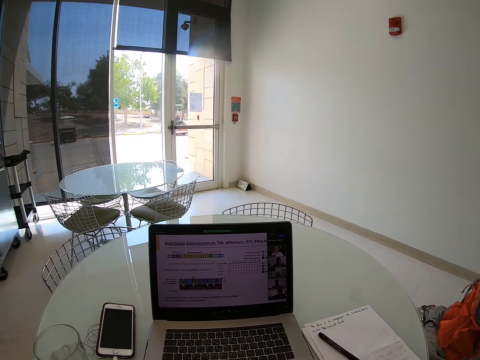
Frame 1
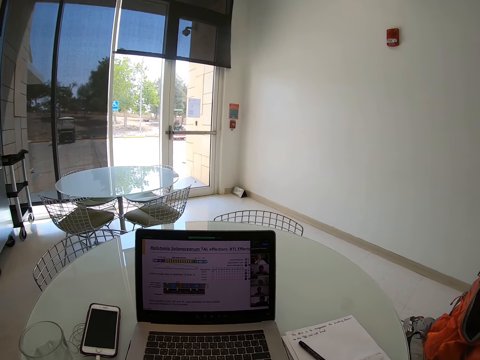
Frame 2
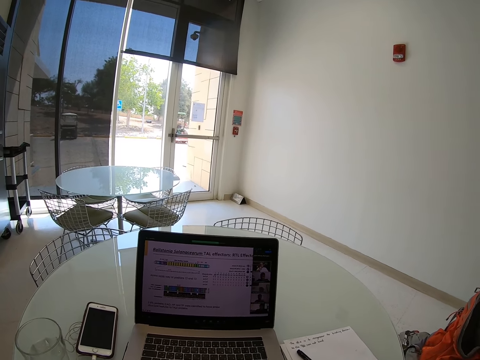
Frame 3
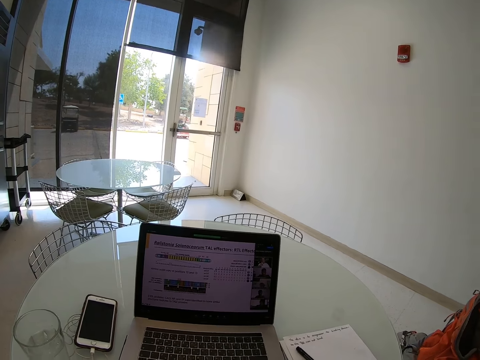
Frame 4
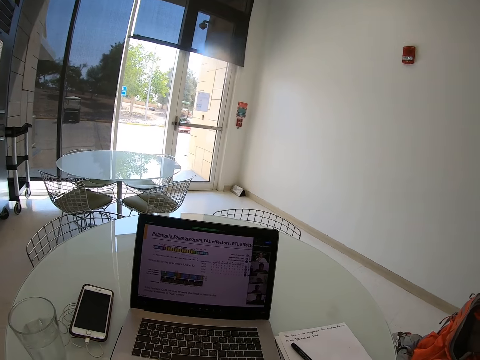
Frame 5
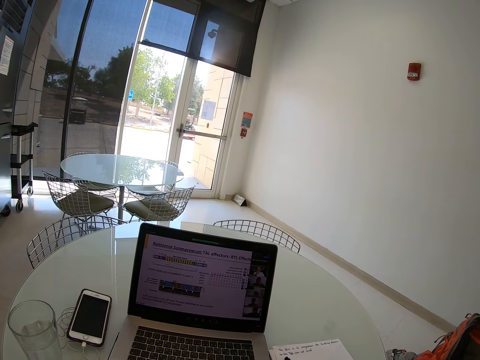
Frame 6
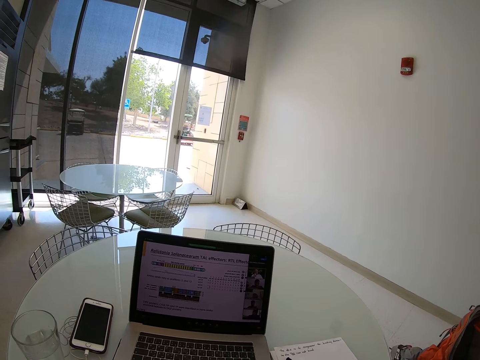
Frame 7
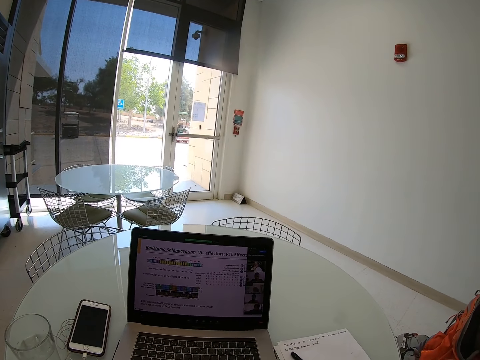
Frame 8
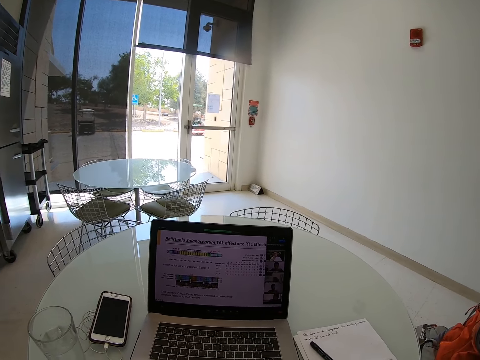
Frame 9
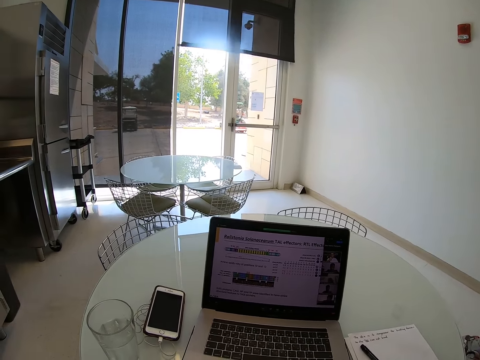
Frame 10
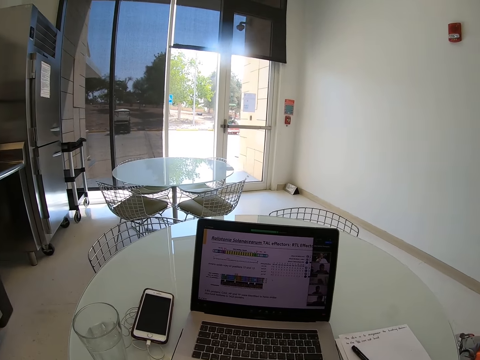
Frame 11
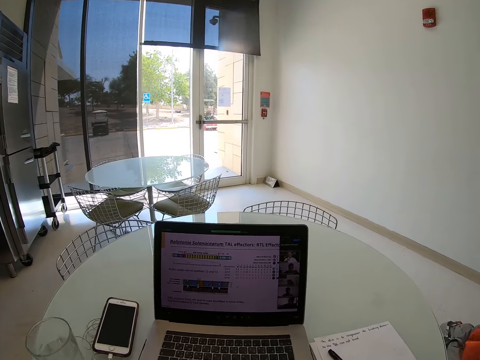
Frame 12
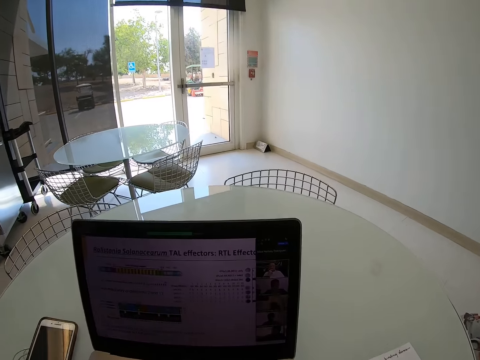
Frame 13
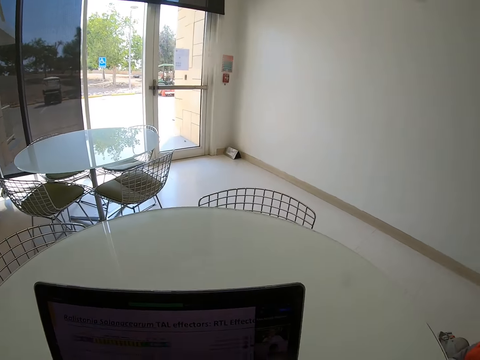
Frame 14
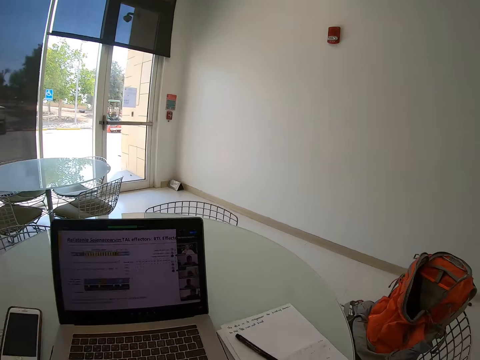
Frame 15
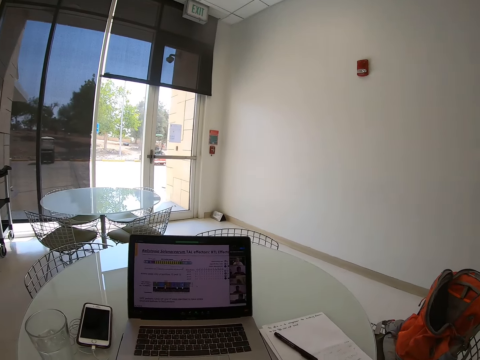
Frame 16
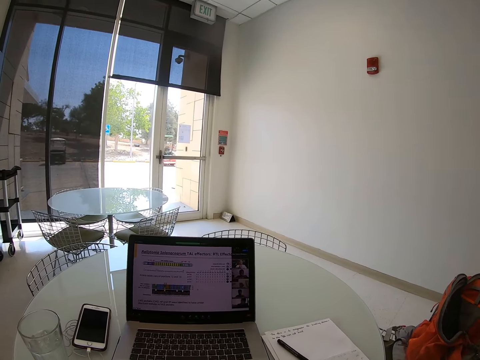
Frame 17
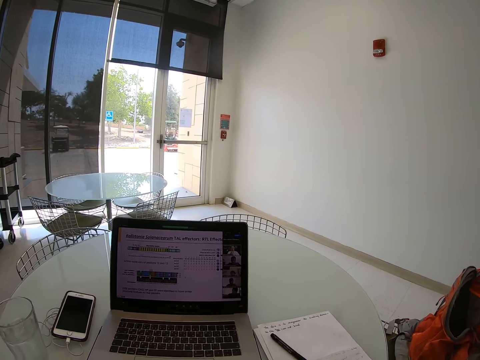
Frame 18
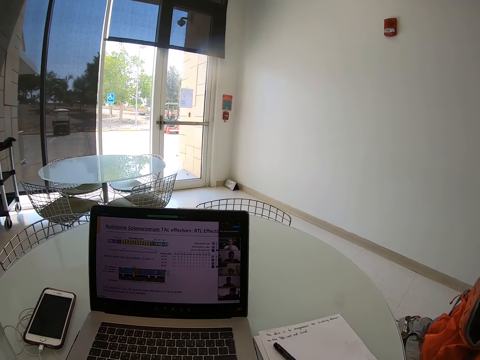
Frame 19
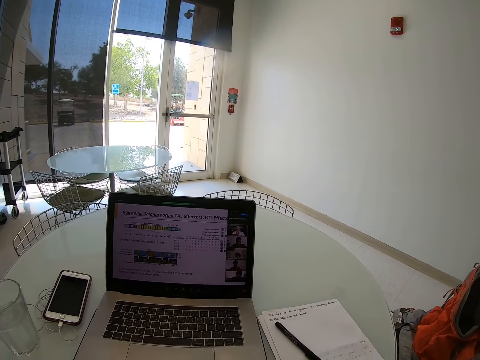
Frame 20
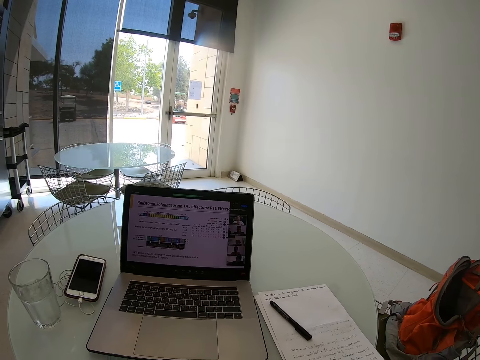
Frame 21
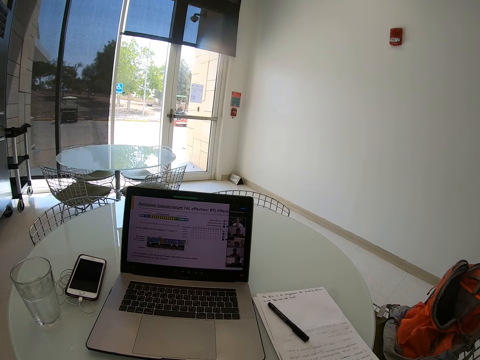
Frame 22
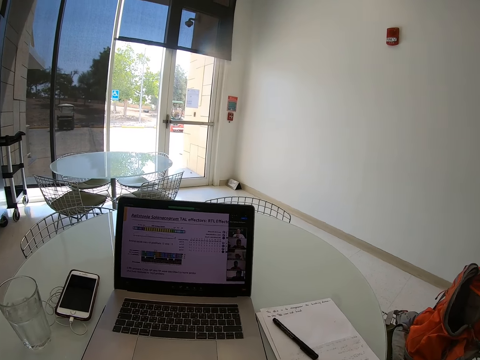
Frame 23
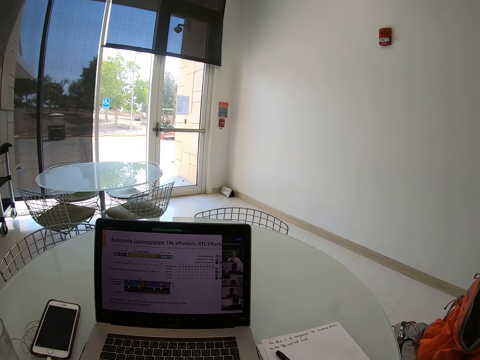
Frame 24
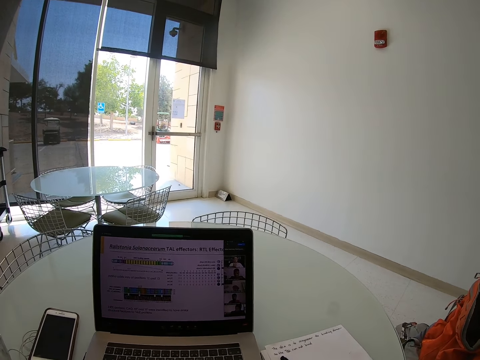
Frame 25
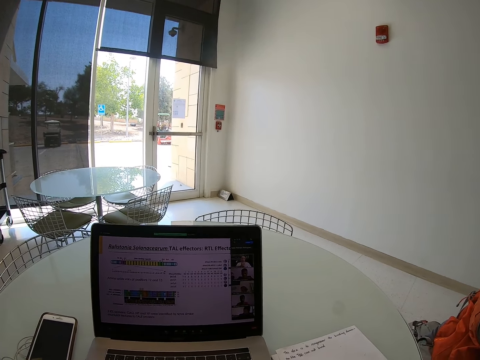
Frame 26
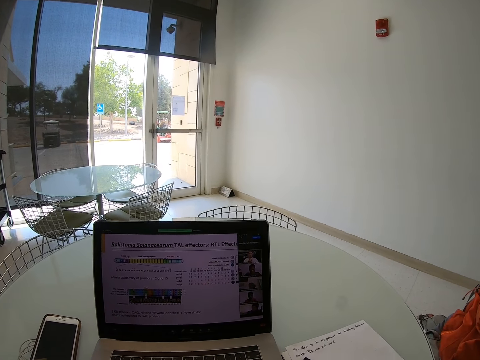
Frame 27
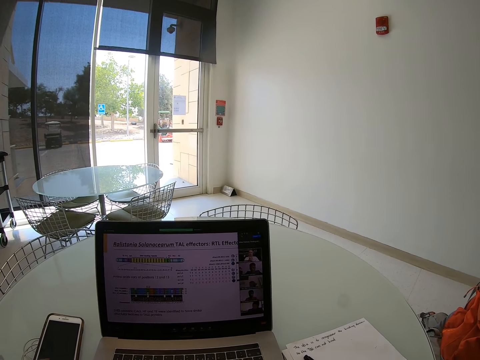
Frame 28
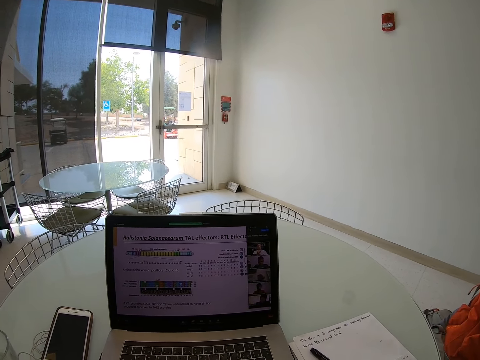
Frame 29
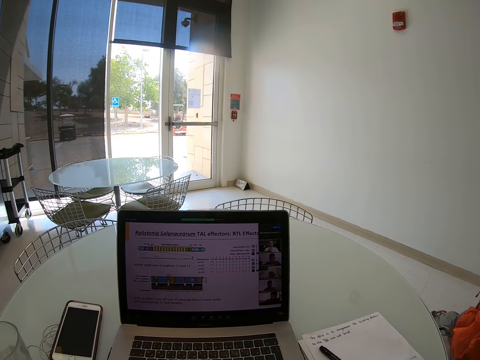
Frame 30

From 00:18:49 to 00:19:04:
The camera wearer sits on the chair on the floor. They look around the room.

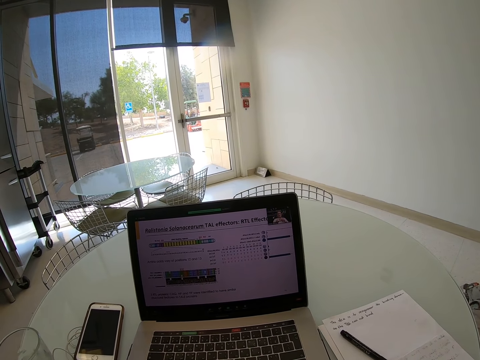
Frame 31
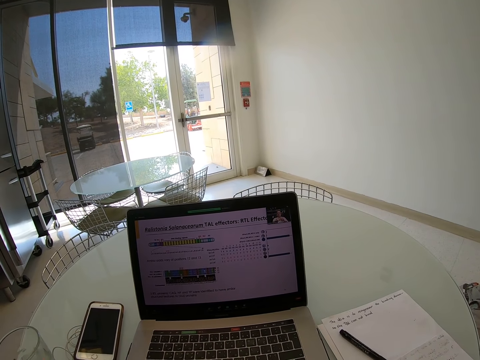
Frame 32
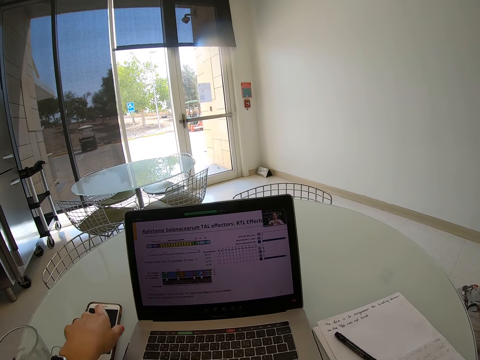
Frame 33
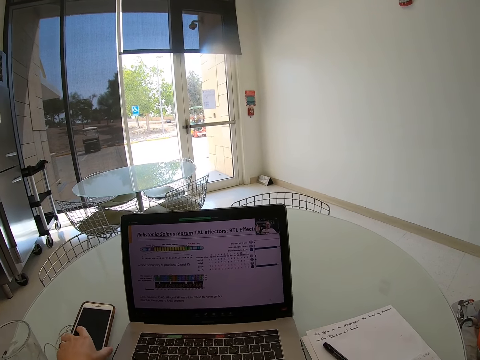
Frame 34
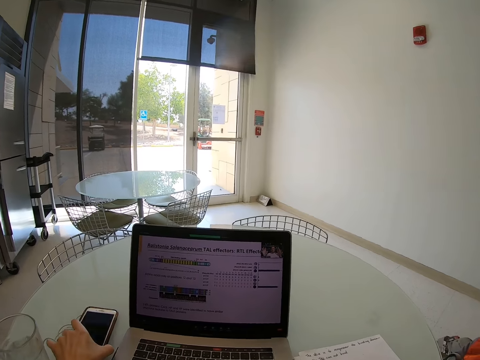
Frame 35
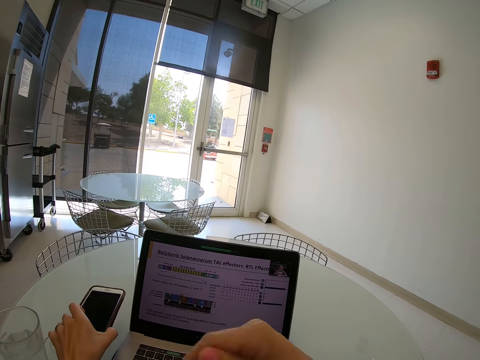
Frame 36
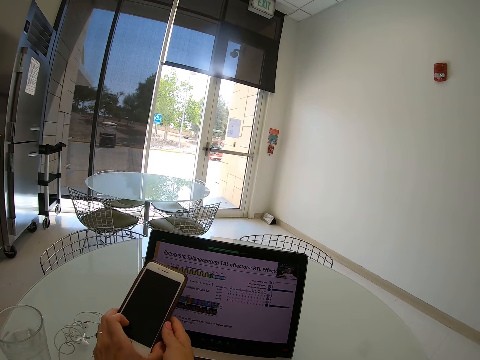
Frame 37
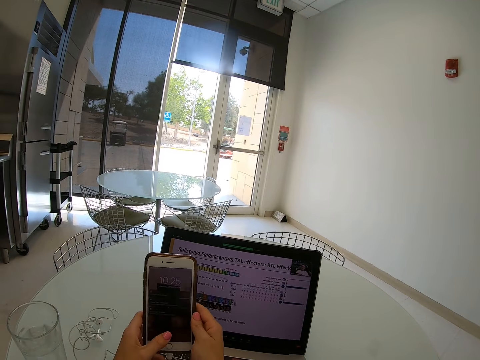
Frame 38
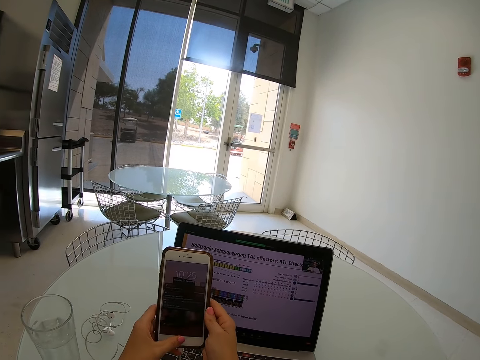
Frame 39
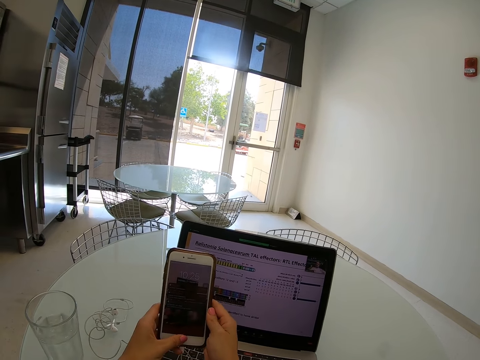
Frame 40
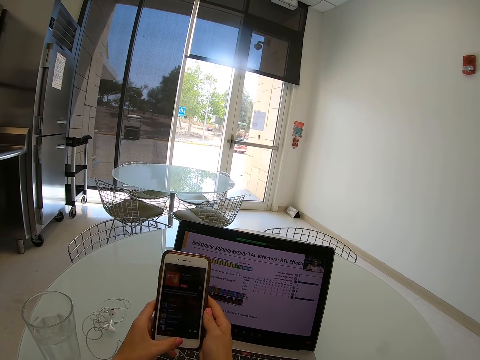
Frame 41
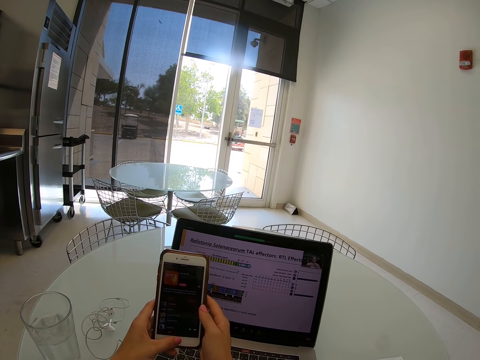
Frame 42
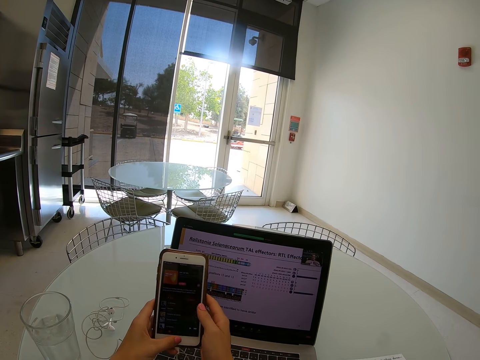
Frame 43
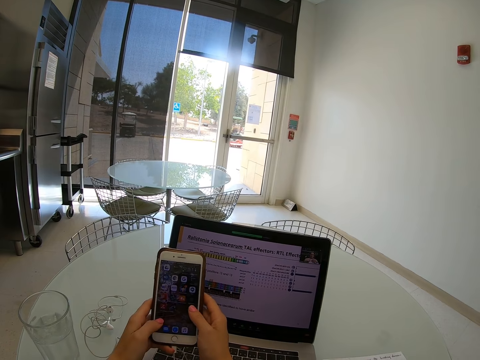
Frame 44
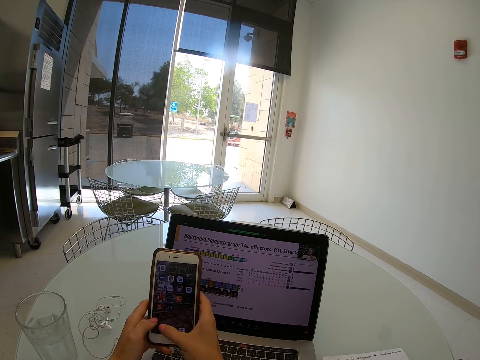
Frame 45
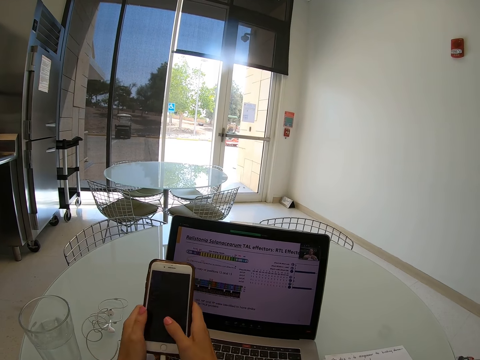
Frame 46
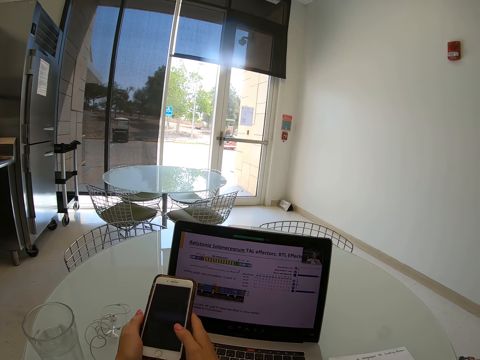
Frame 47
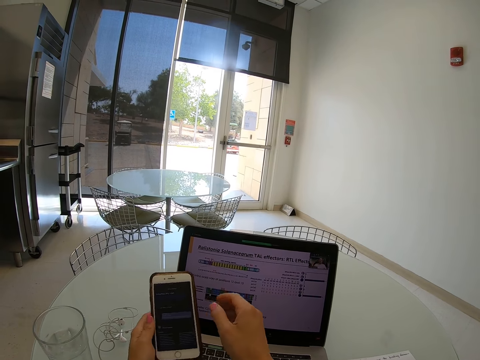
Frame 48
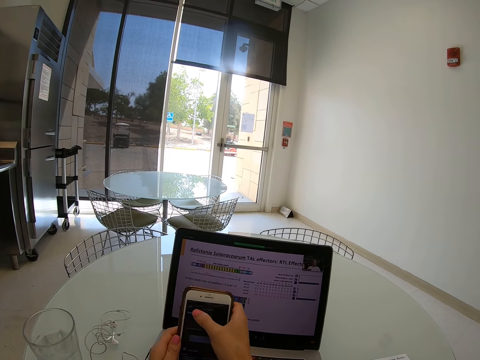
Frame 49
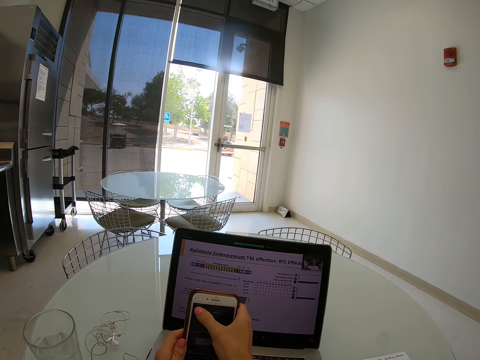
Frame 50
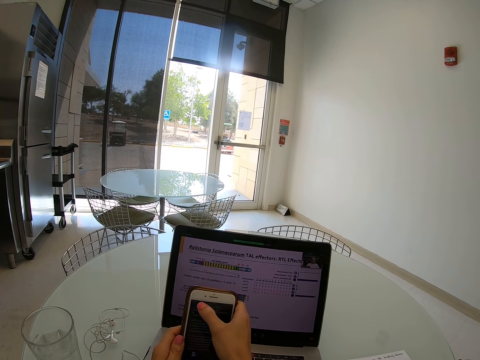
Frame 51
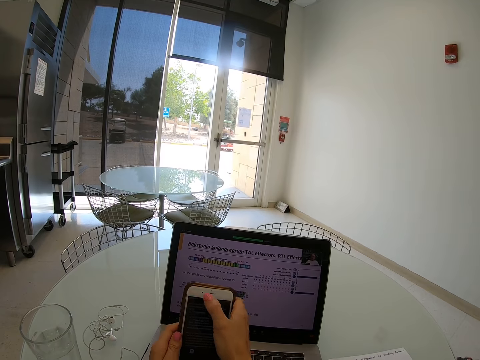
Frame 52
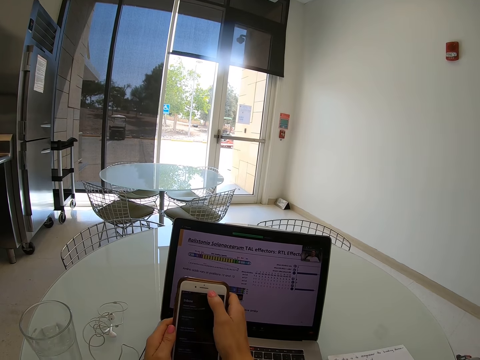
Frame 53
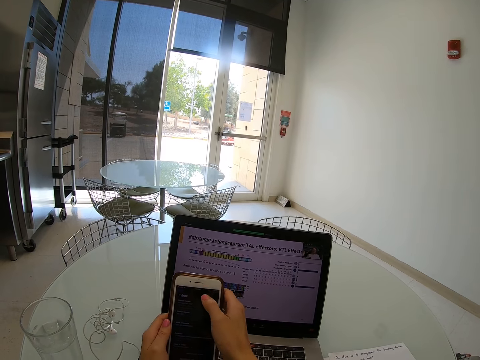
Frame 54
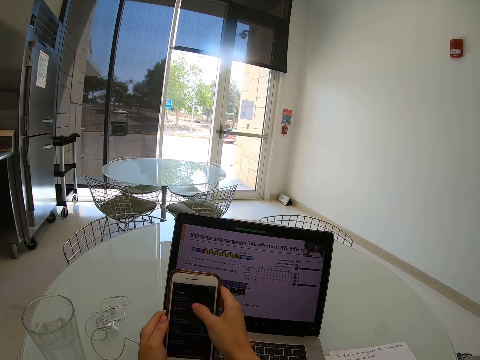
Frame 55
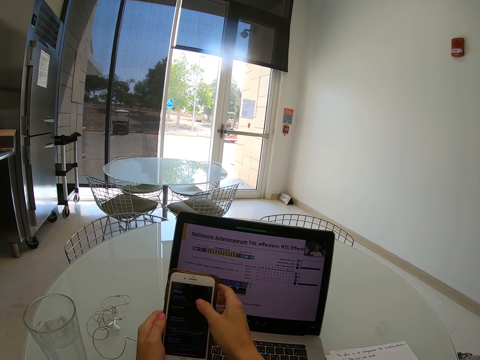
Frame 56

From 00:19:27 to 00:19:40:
The camera wearer picks up his phone on the table. He operates the phone with his hands. He scrolls on the phone.
